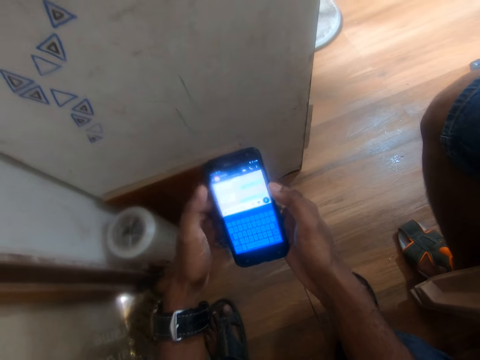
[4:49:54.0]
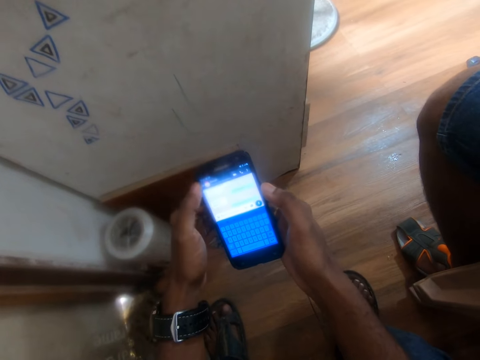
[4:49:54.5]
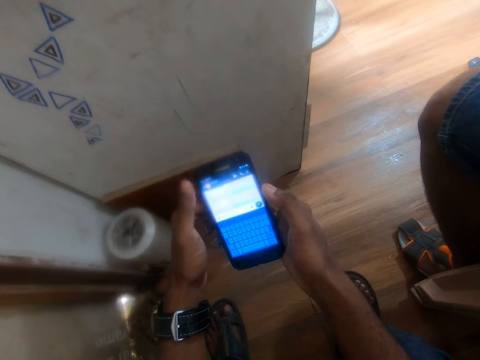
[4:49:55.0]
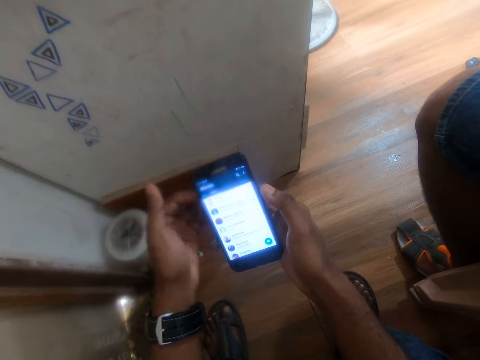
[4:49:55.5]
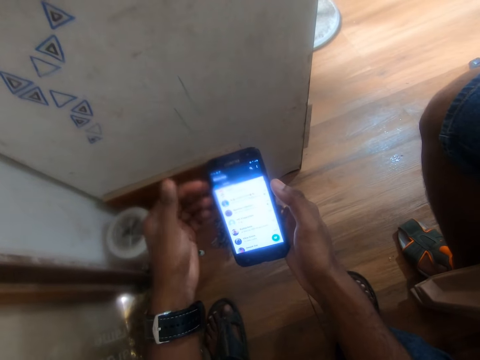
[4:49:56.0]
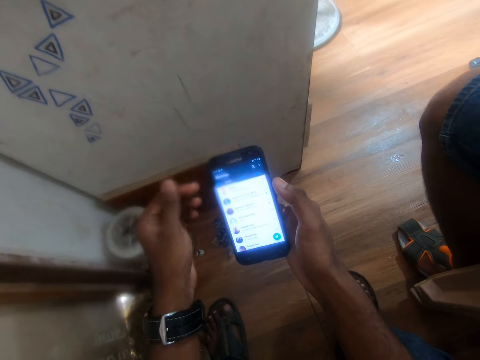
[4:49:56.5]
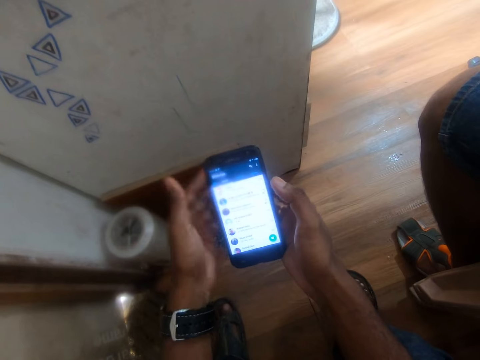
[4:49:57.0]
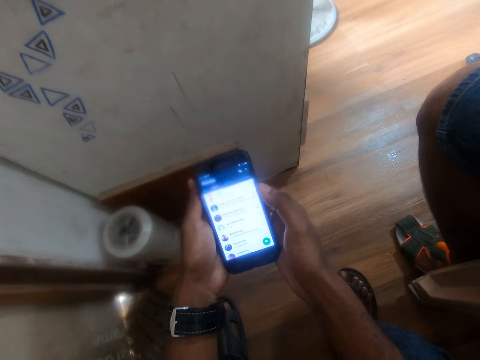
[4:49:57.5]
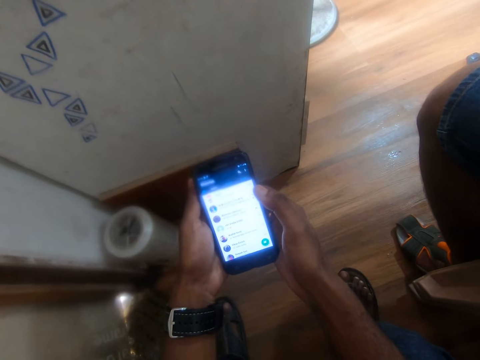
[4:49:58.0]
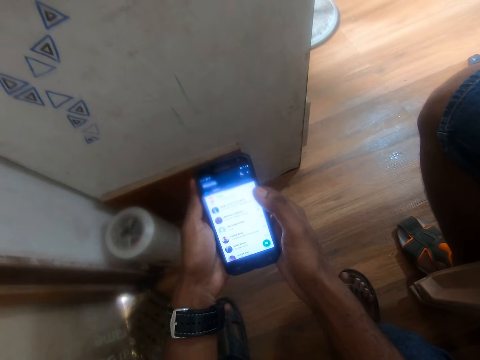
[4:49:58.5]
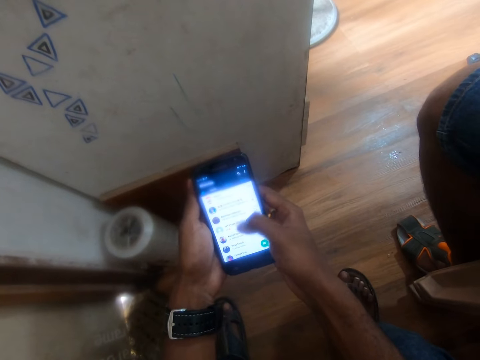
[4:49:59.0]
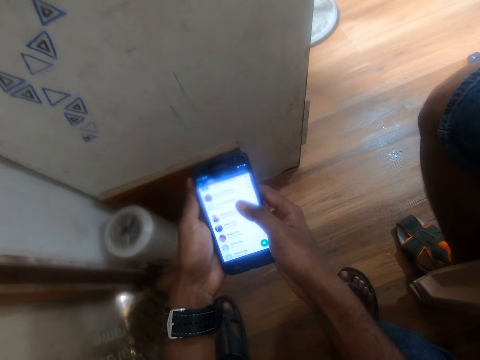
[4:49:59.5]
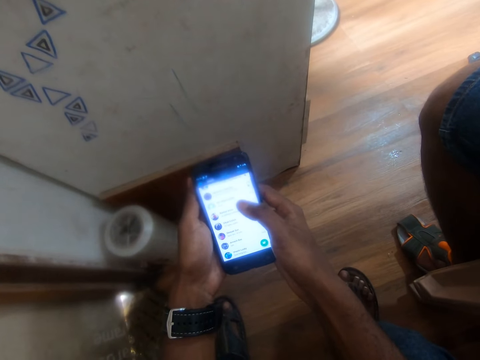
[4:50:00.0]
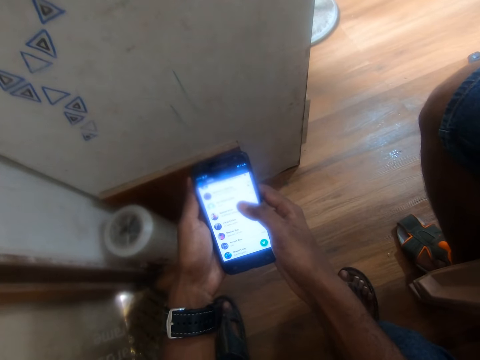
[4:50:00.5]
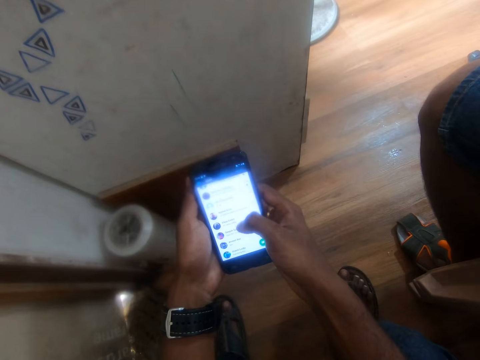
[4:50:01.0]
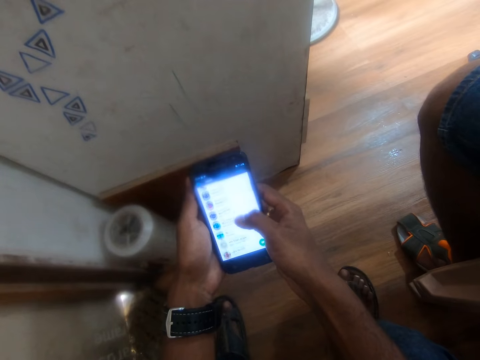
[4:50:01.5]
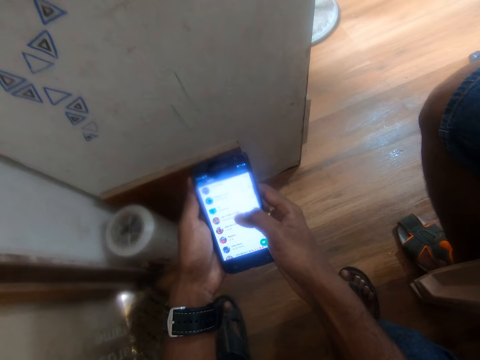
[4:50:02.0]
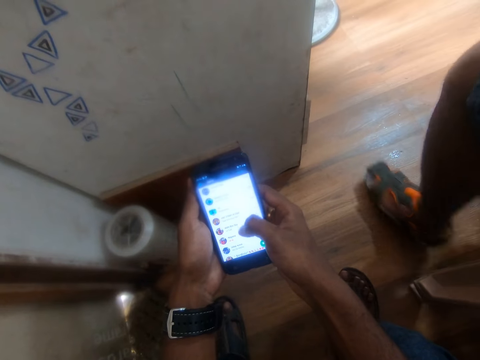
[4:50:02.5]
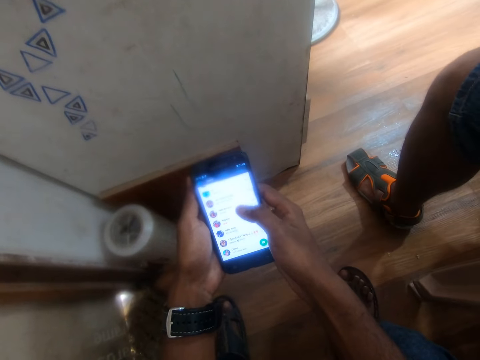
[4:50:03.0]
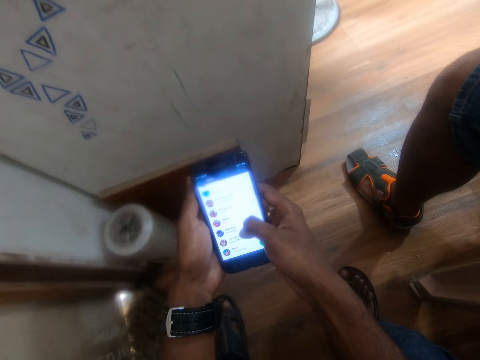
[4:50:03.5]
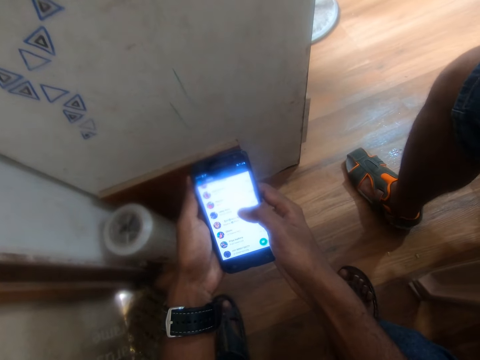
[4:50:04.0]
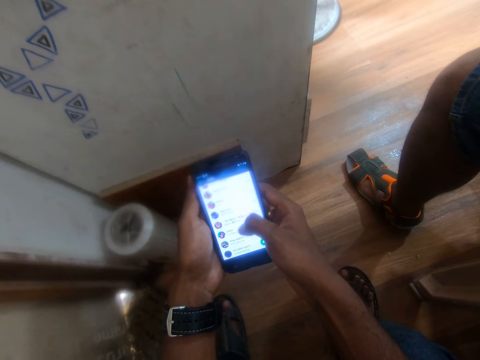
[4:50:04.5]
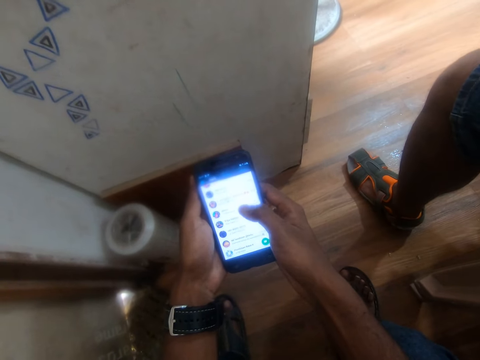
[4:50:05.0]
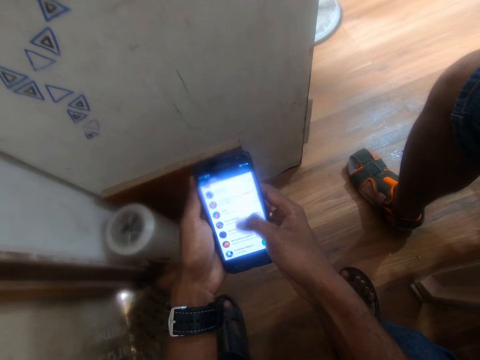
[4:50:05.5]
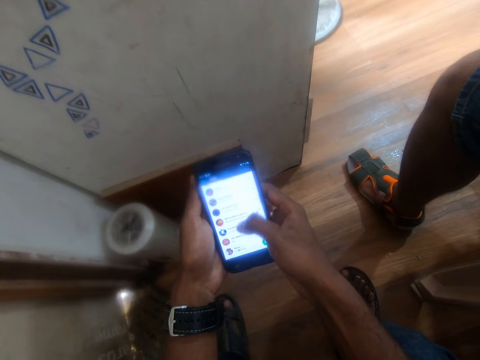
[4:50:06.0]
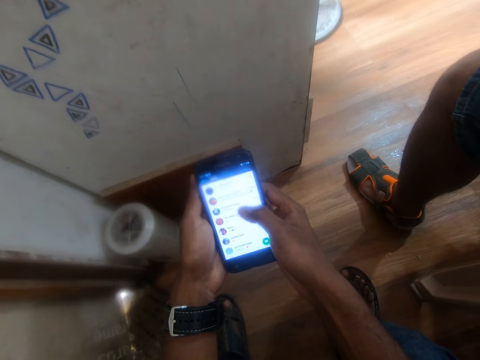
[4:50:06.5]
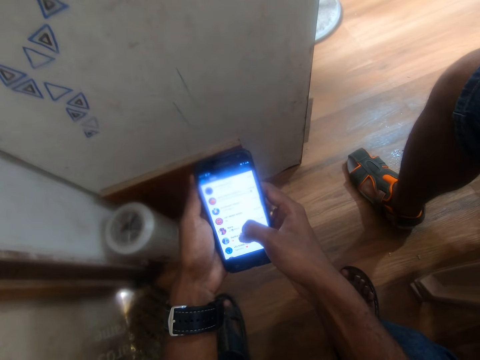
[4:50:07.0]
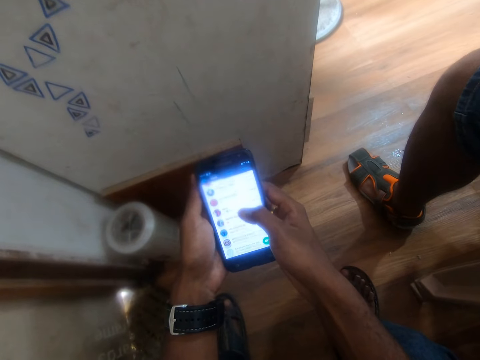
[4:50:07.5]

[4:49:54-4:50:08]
The camera wearer shakes his left hand. He raises the left hand and sways the left hand fingers. He holds the phone with both hands. He operates the phone with the right hand thumb. A man moves his left leg. The camera wearer operates the phone with the right hand thumb.

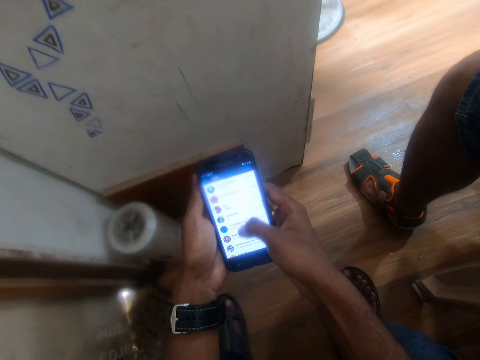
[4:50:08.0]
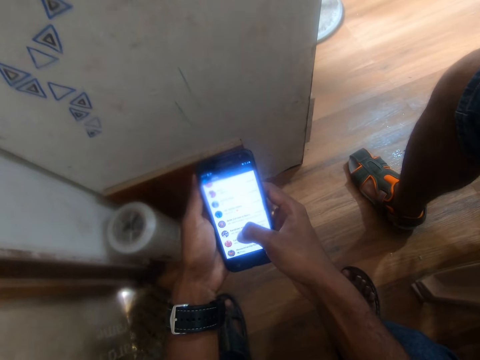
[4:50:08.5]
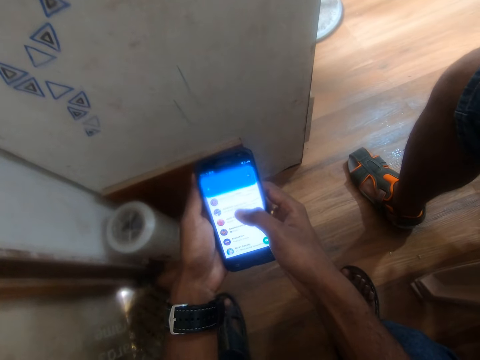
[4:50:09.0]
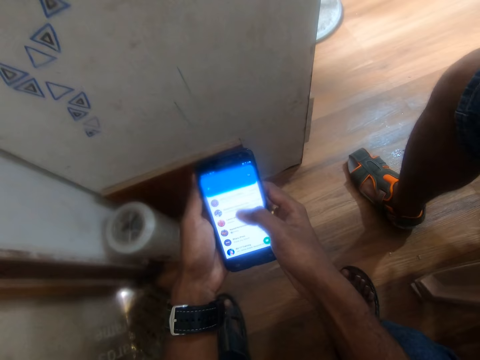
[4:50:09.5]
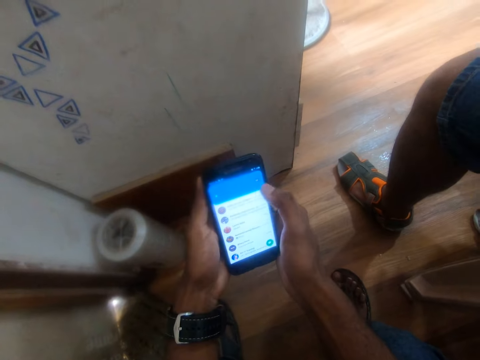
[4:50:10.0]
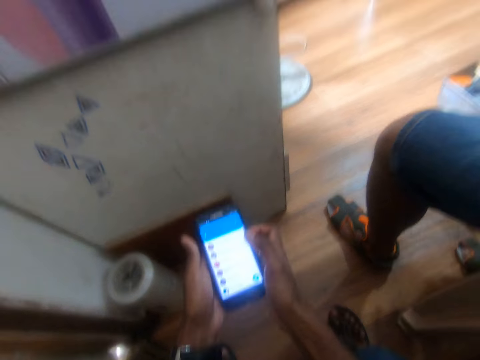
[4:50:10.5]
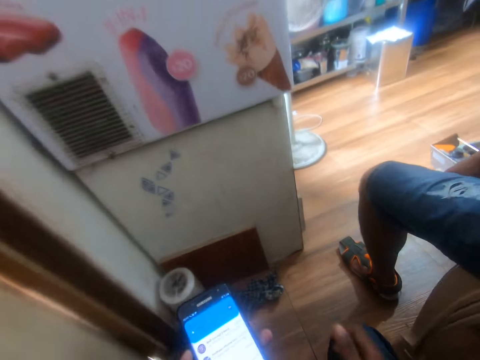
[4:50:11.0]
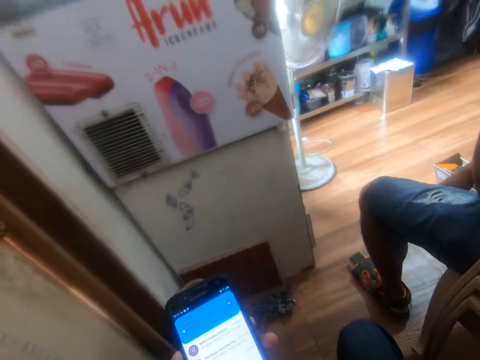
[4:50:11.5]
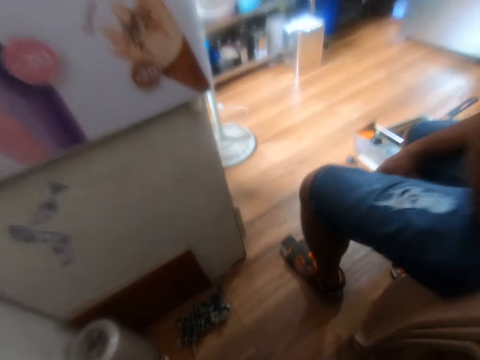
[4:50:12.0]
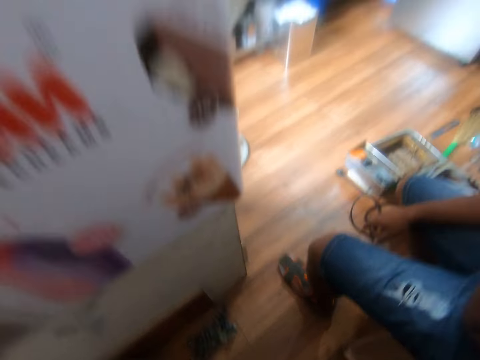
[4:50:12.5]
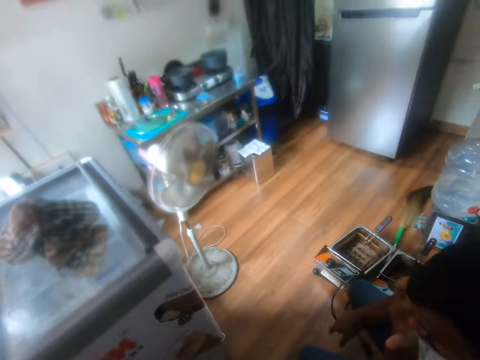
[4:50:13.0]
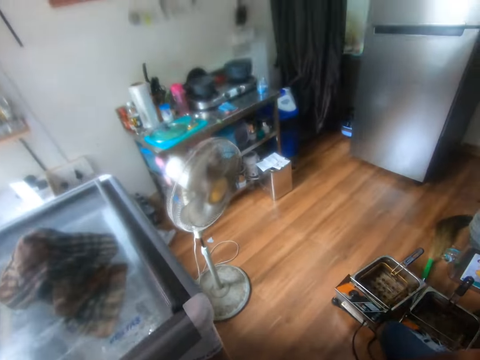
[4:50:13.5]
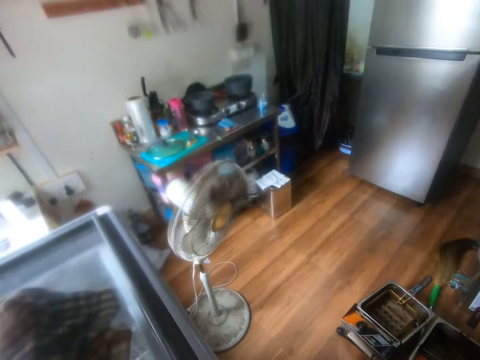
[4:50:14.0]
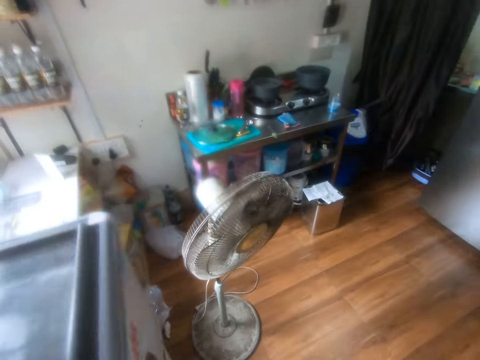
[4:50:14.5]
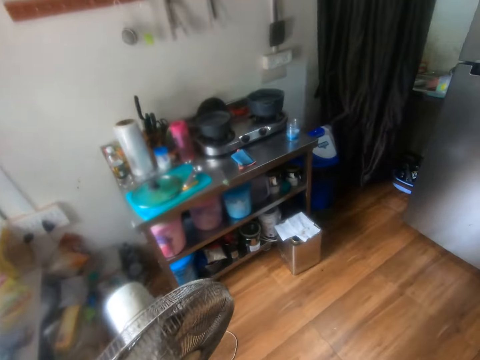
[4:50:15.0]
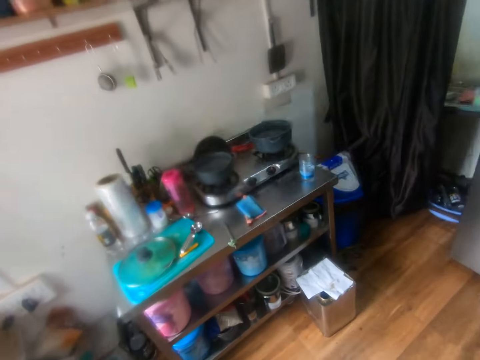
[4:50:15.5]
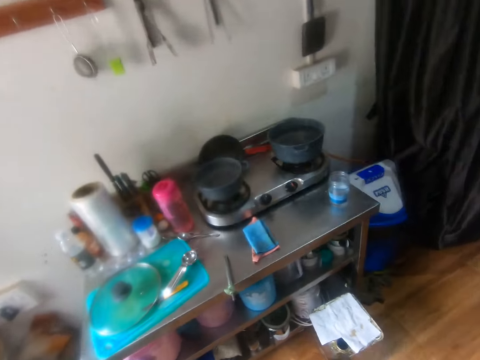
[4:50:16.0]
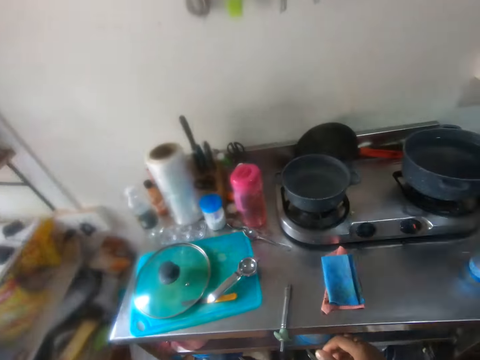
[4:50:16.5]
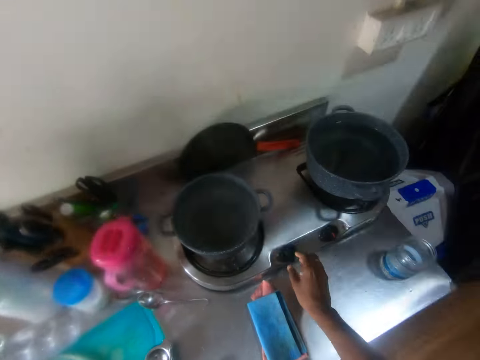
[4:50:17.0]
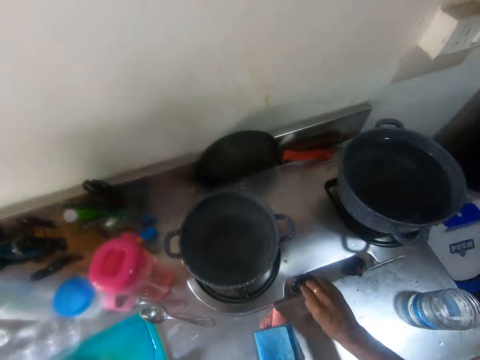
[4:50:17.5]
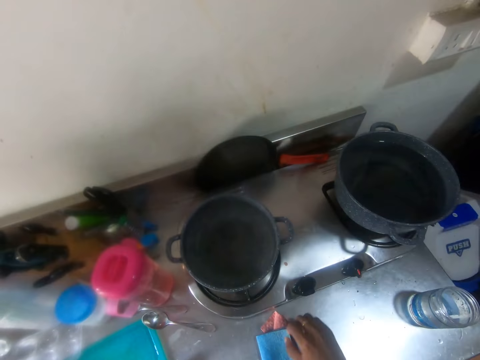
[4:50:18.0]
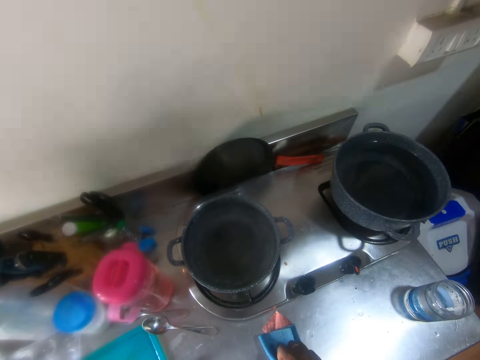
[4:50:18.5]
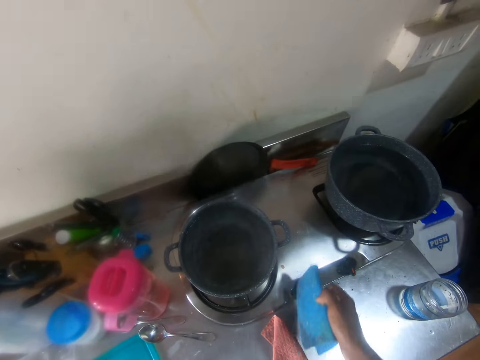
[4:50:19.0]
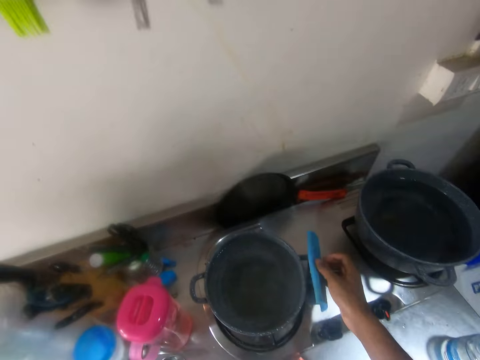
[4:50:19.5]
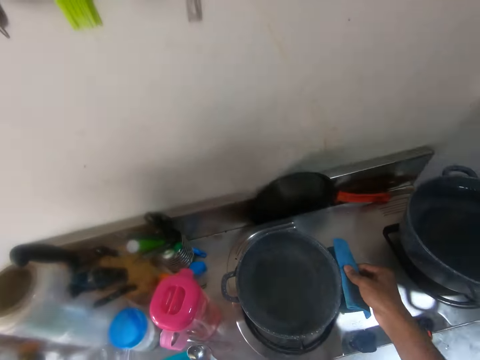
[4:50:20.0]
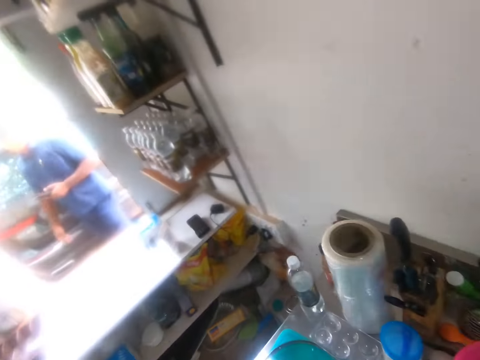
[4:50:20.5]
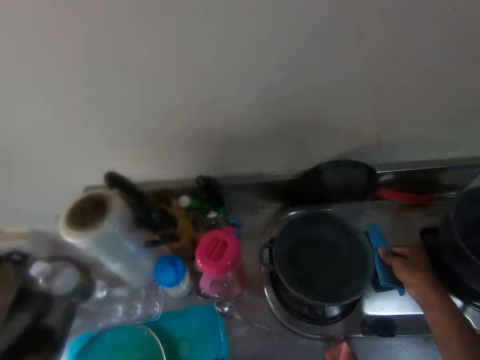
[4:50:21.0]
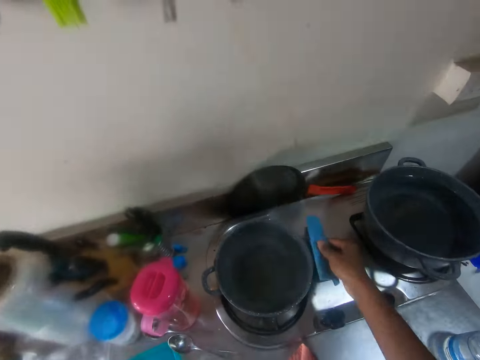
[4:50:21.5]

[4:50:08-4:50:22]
The camera wearer receives a phone call with the right hand thumb. He looks around. He lifts the phone with the left hand. He walks towards a table. He turns on a gas cooker on the table with his right hand. He picks up a towel from the table with his right hand. He moves a pot on the gas cooker on the table with the towel in his right hand. He holds the cooking pot with the towel. He looks around.
